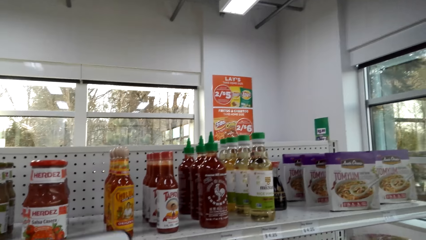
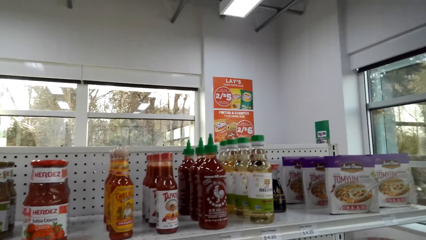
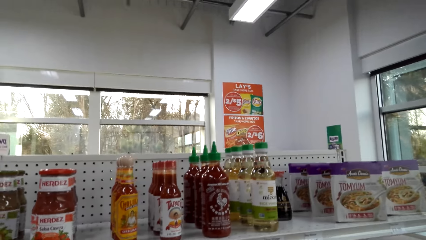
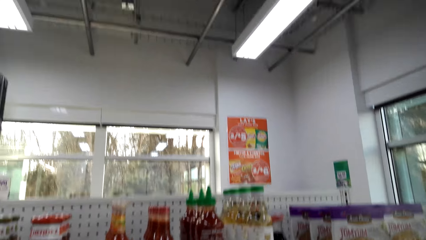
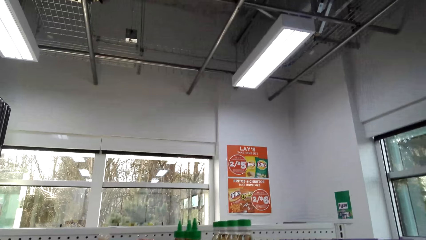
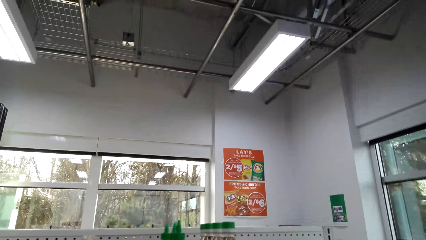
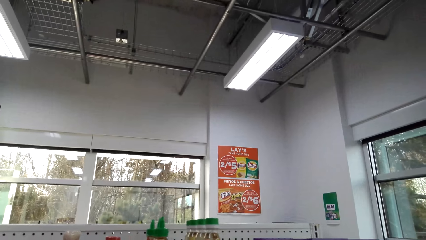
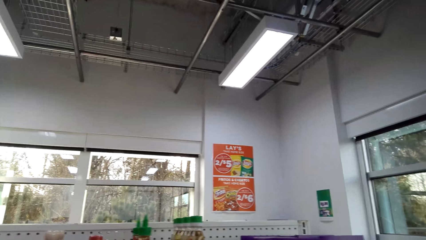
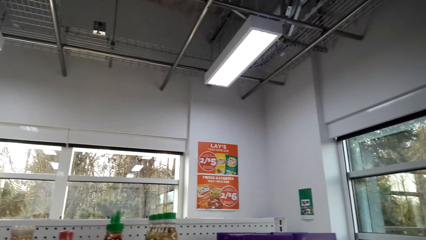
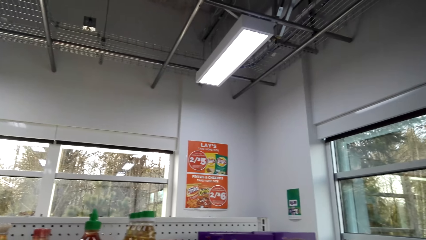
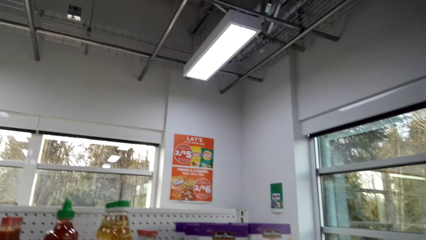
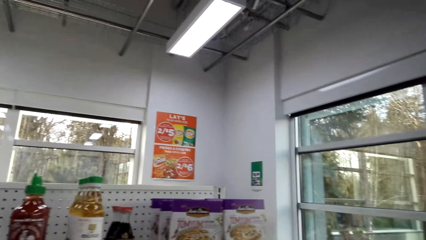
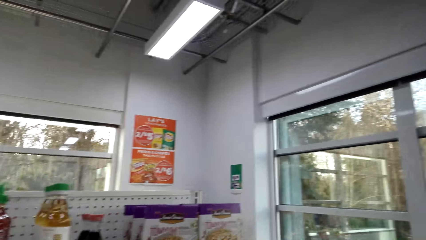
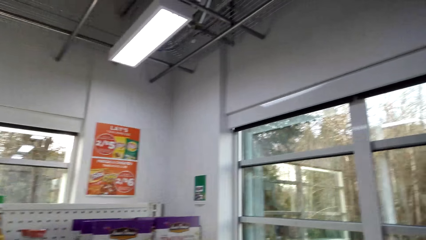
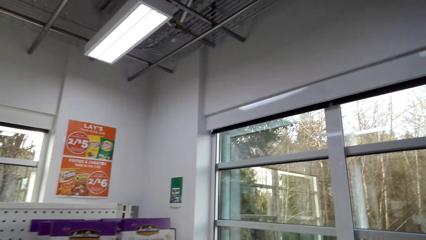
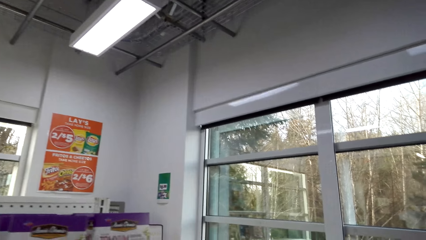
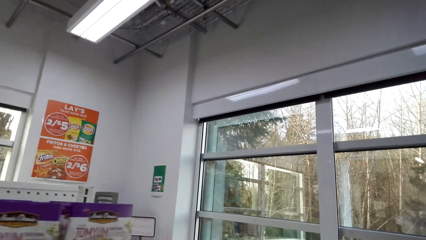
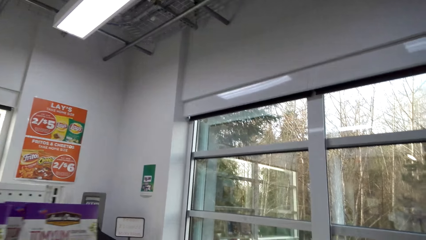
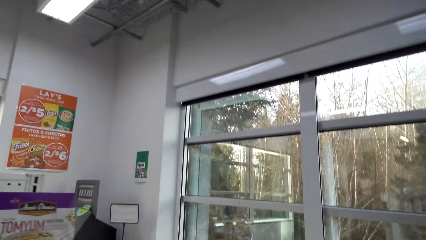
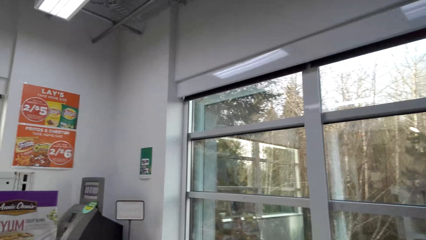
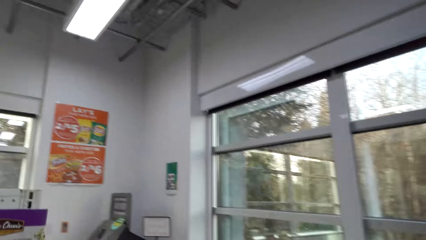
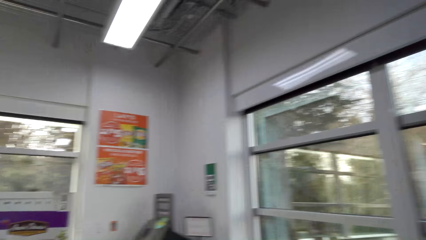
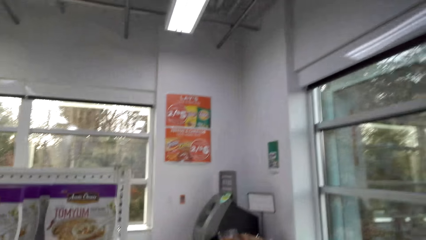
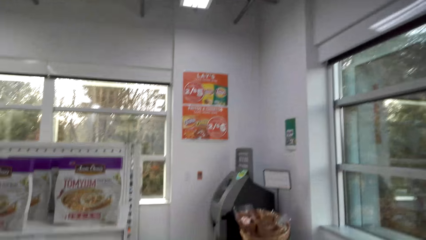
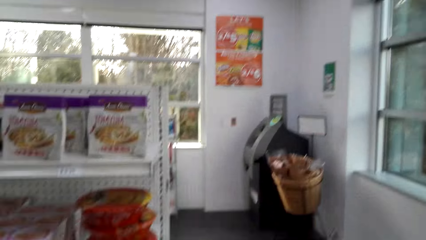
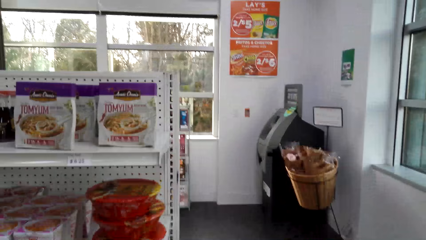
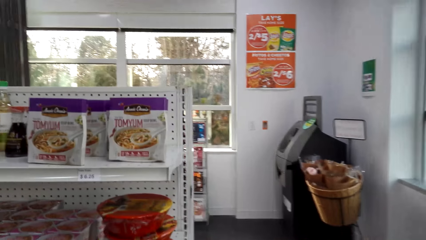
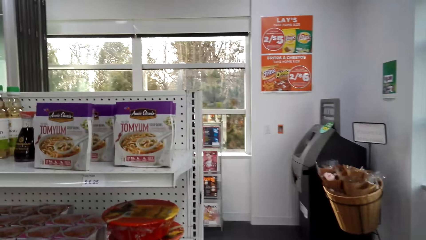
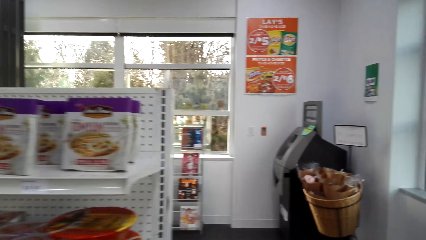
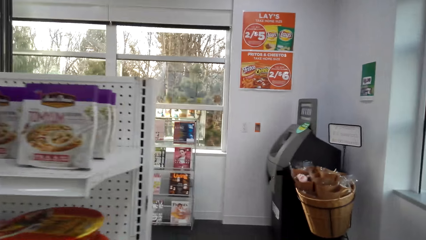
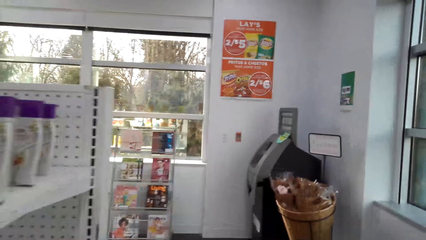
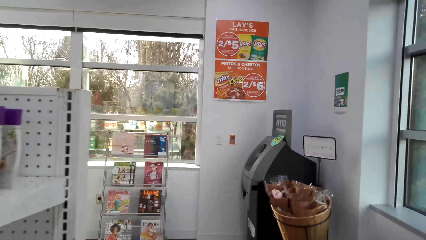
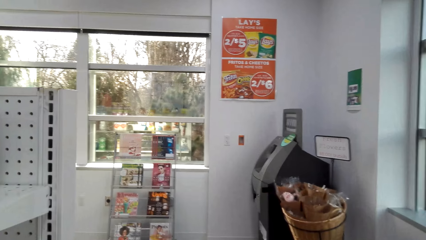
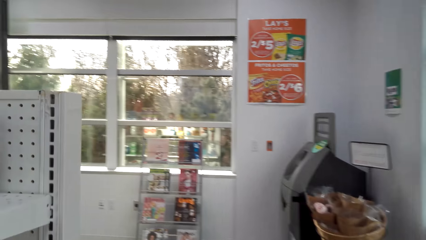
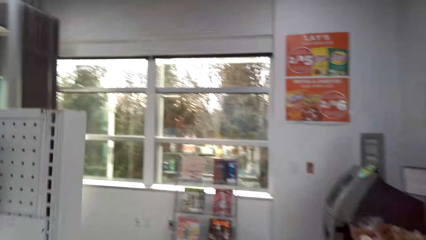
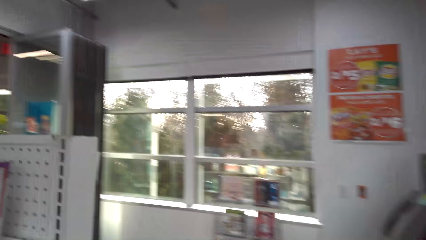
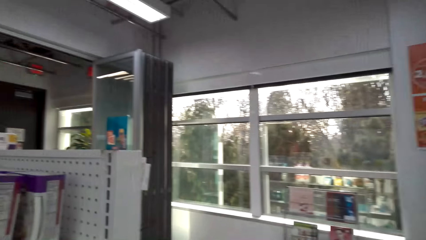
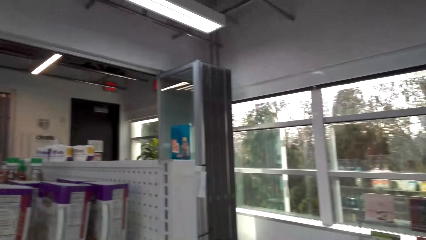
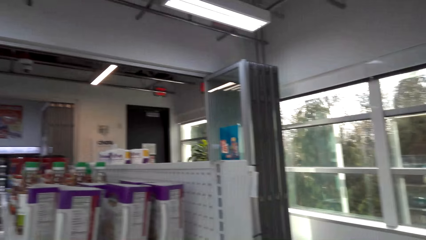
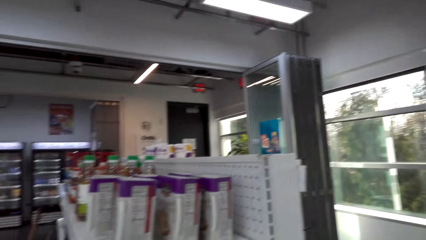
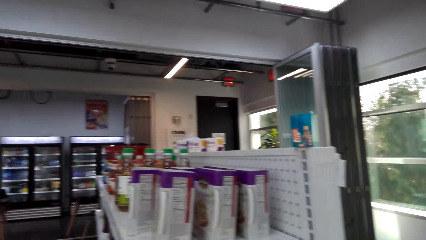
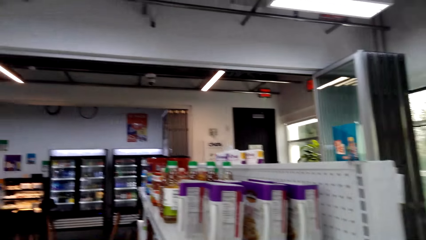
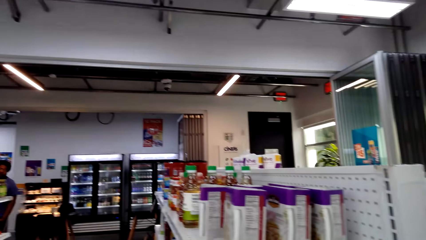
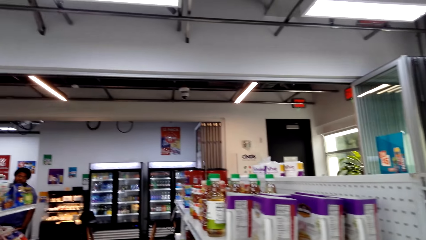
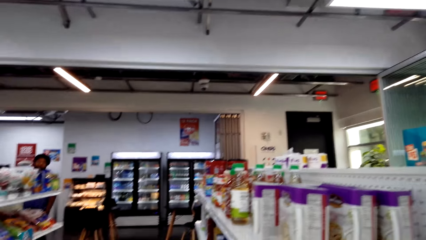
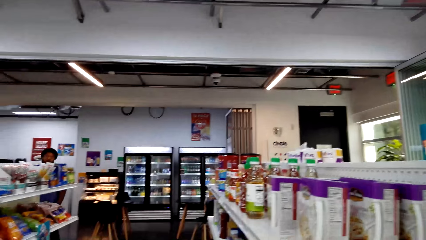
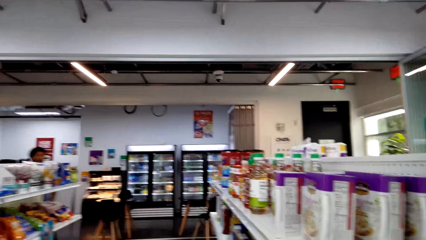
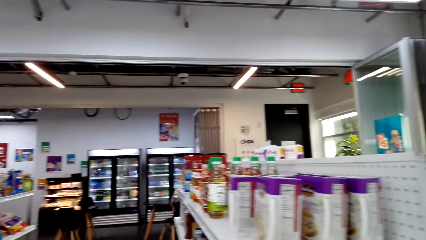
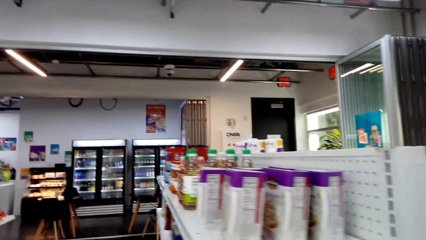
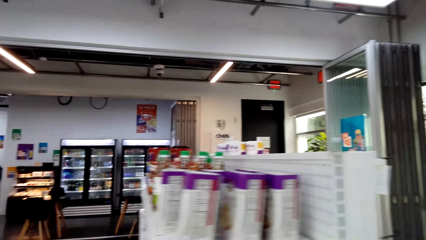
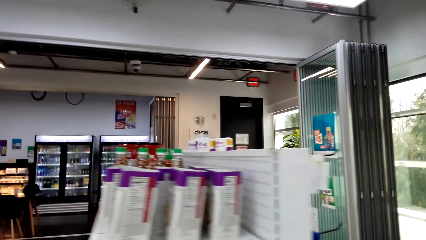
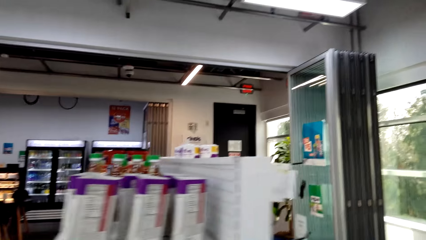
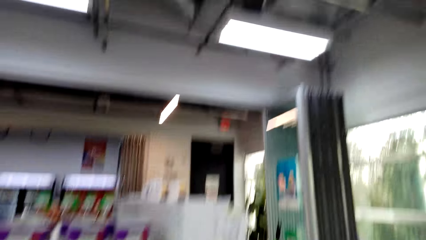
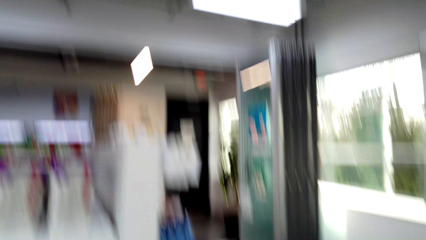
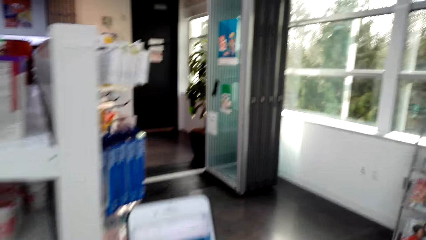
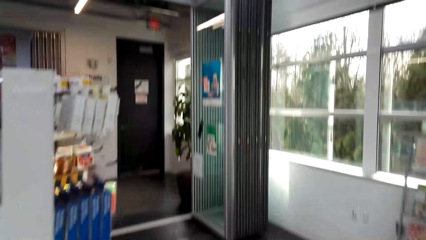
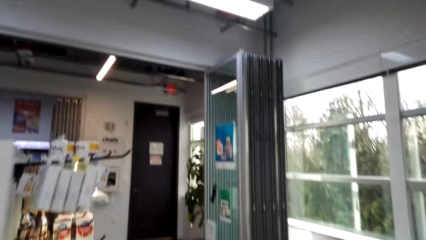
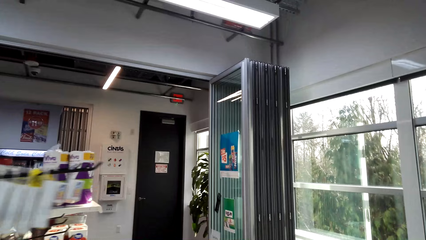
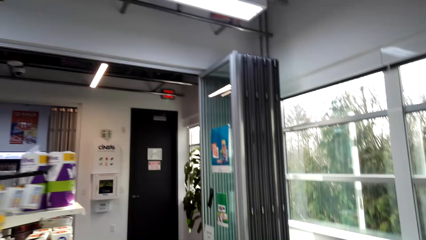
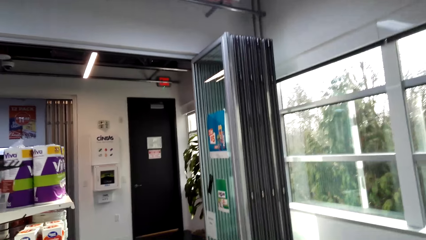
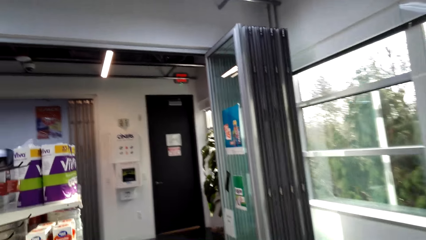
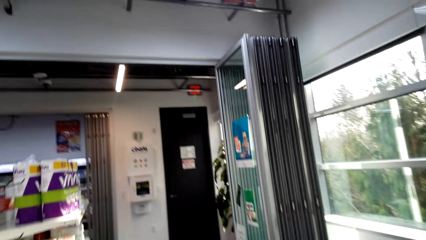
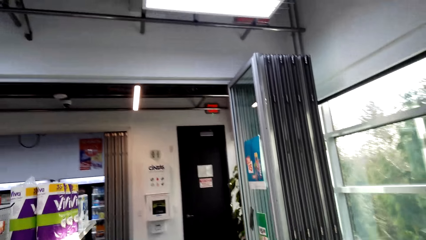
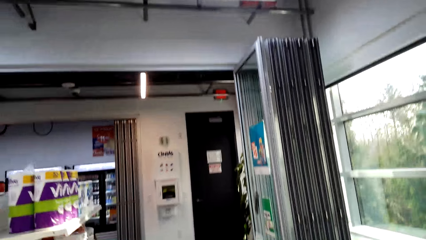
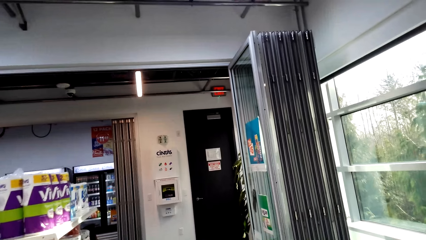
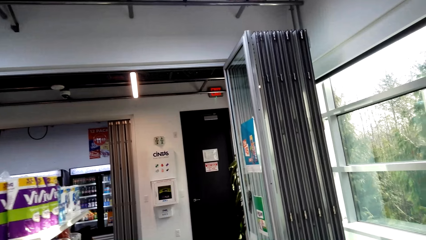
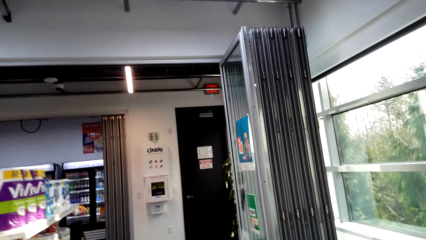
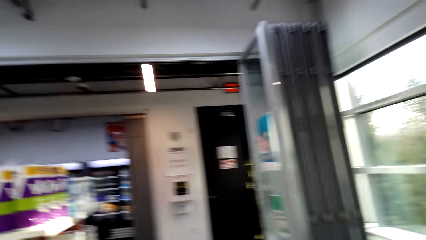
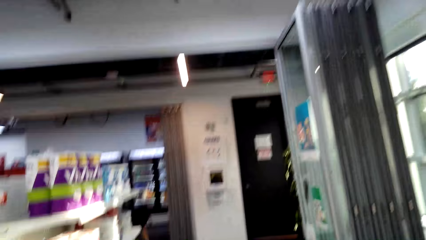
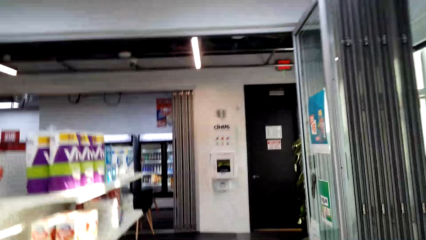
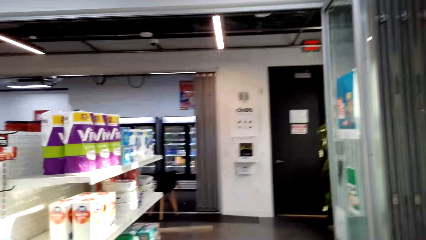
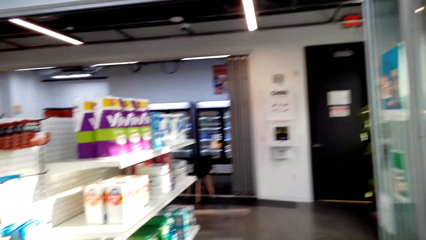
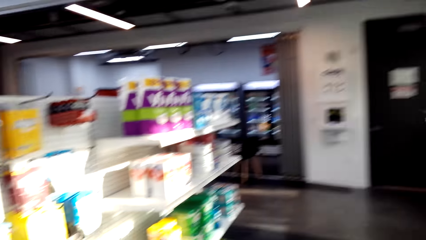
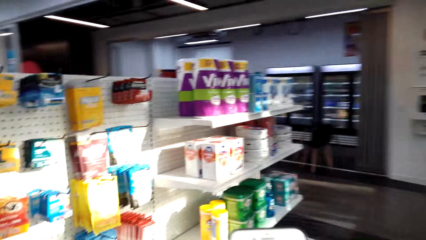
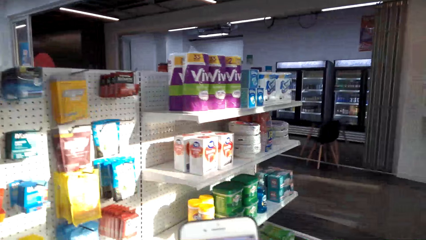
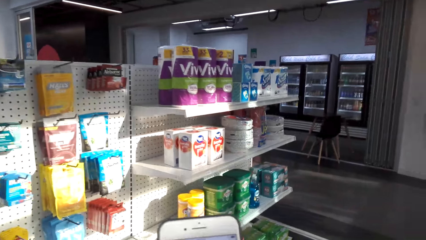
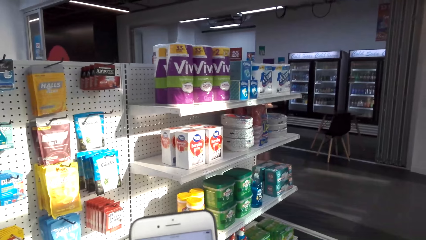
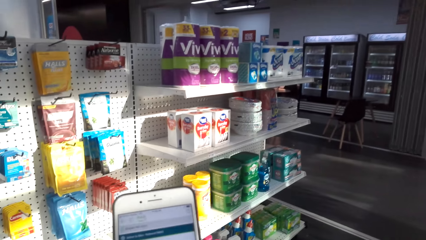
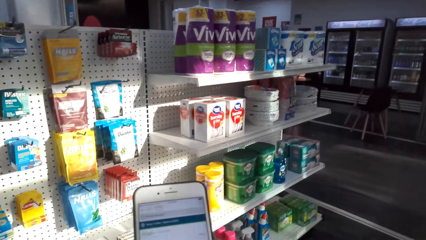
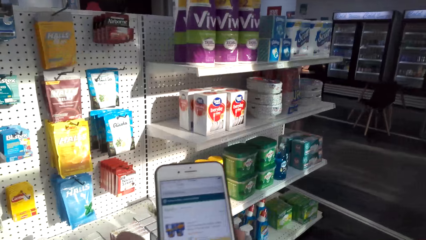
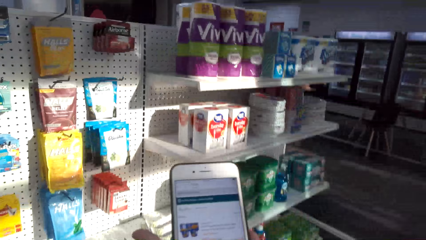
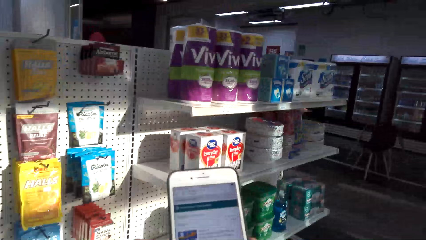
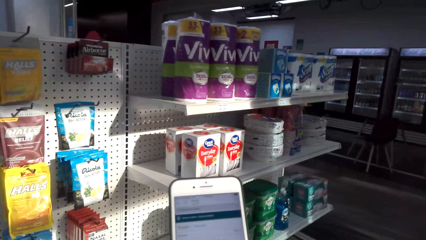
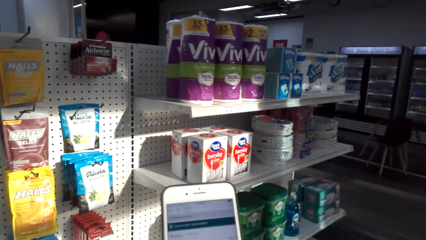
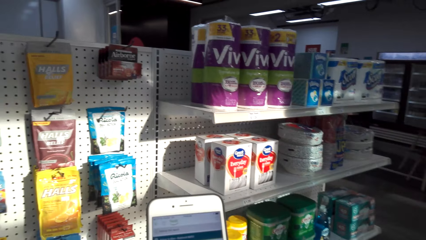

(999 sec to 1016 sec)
The camera wearer looks around. They walk across the store.
